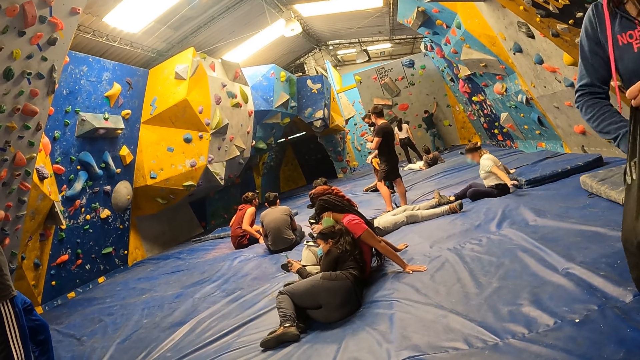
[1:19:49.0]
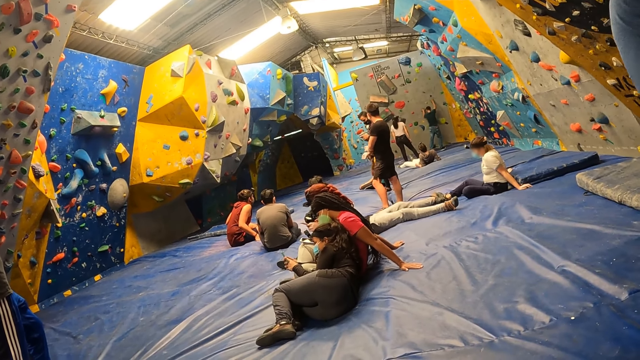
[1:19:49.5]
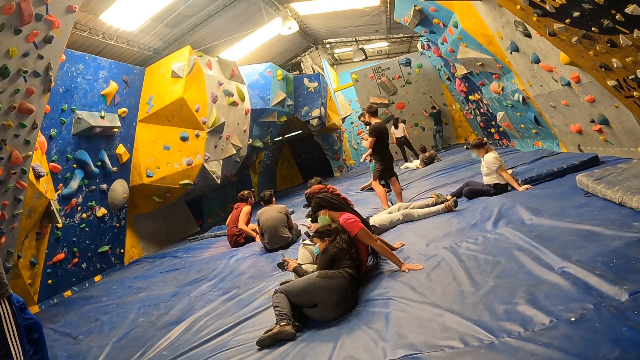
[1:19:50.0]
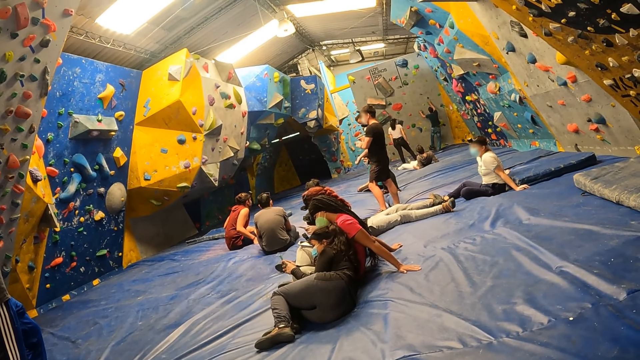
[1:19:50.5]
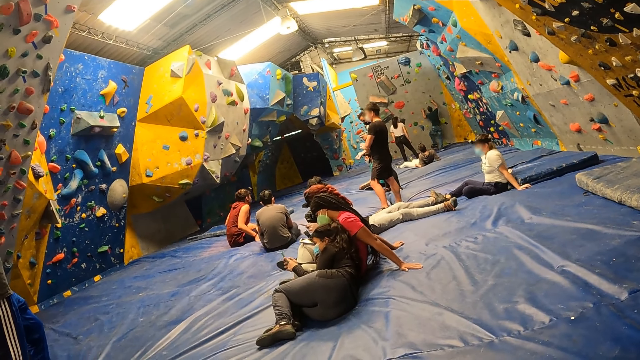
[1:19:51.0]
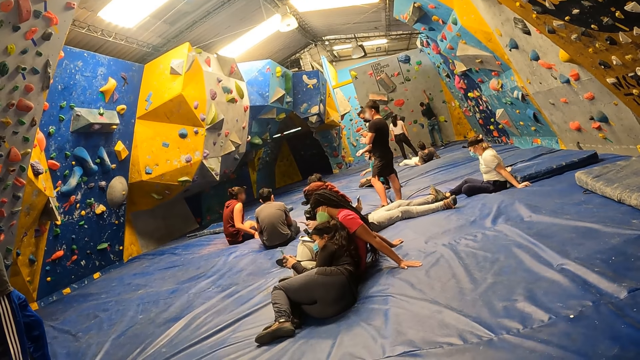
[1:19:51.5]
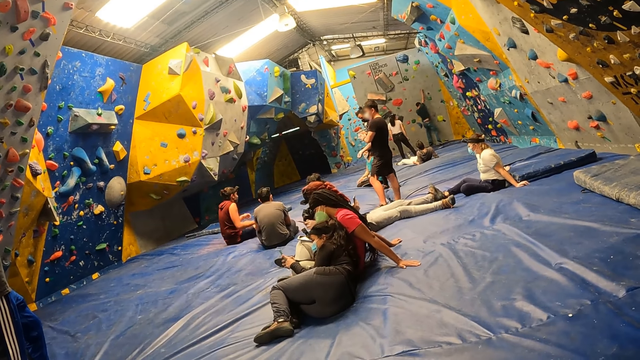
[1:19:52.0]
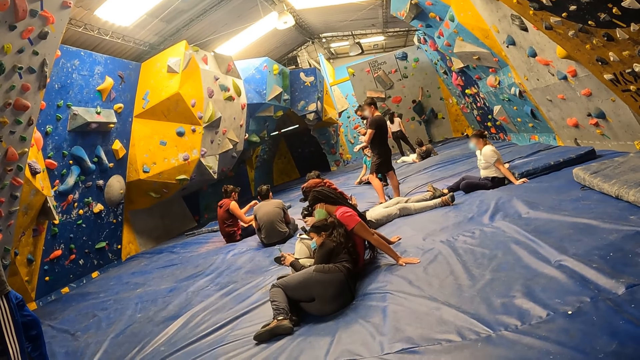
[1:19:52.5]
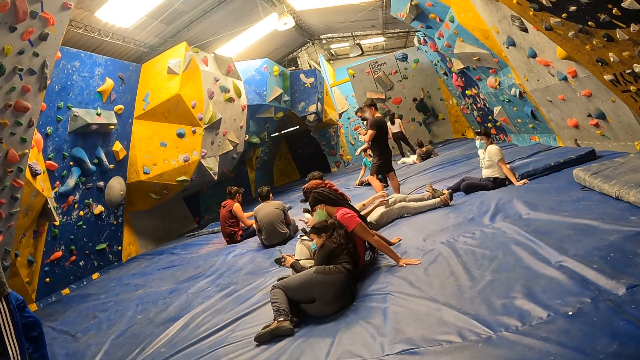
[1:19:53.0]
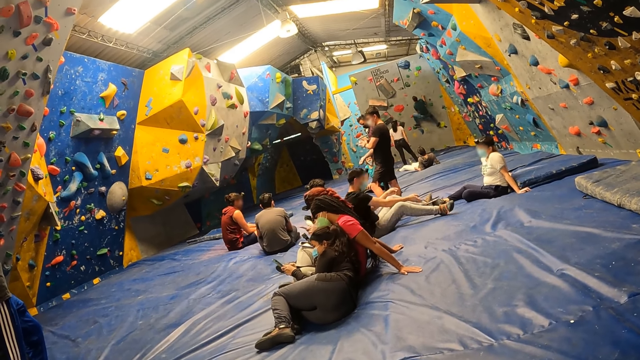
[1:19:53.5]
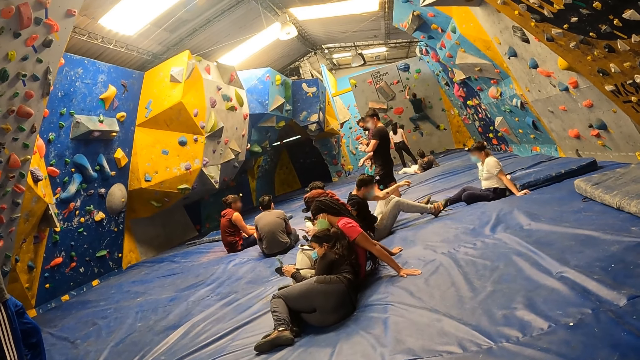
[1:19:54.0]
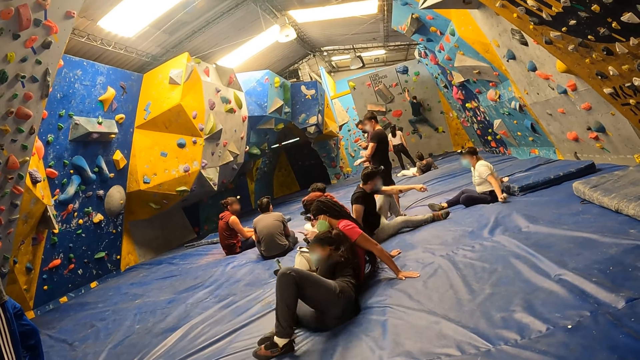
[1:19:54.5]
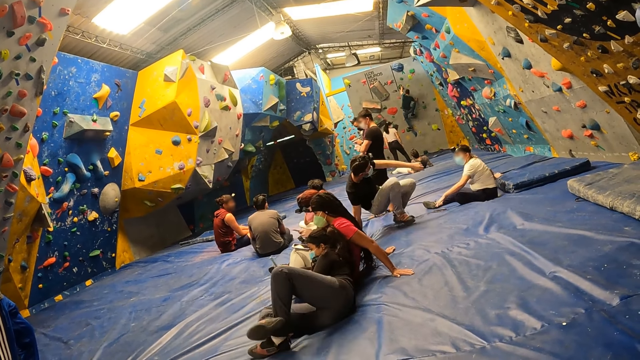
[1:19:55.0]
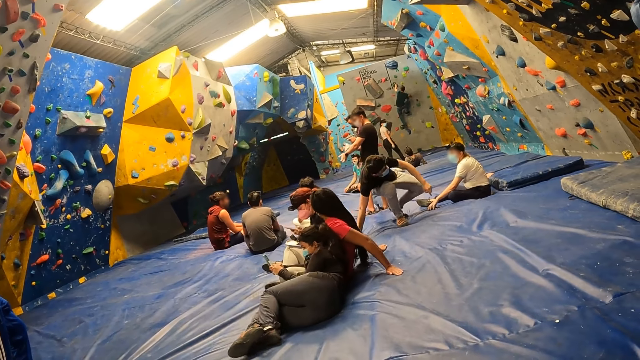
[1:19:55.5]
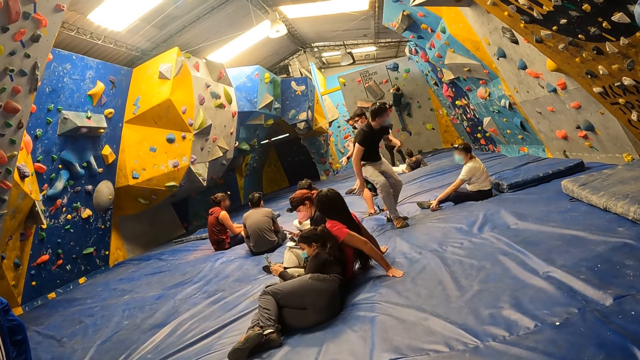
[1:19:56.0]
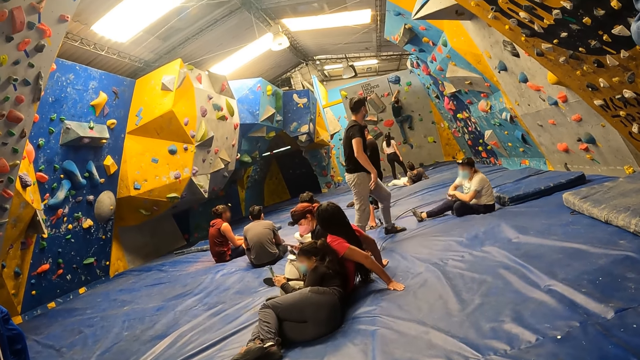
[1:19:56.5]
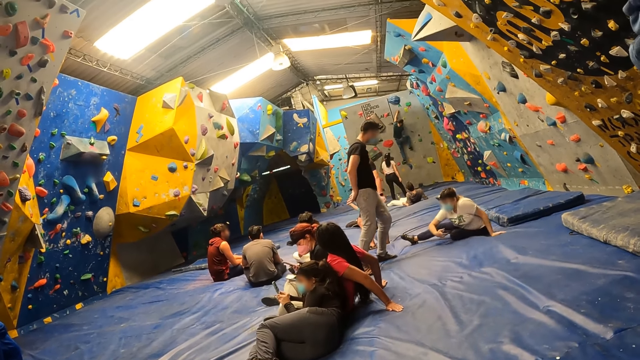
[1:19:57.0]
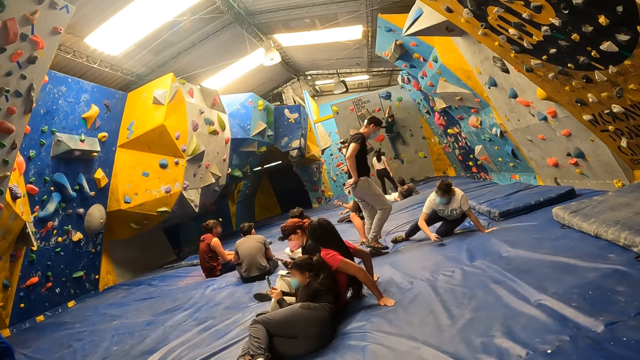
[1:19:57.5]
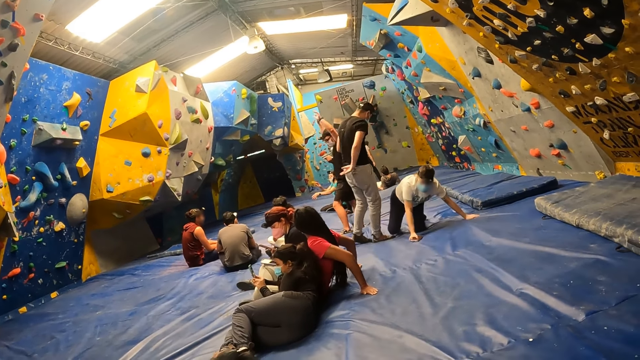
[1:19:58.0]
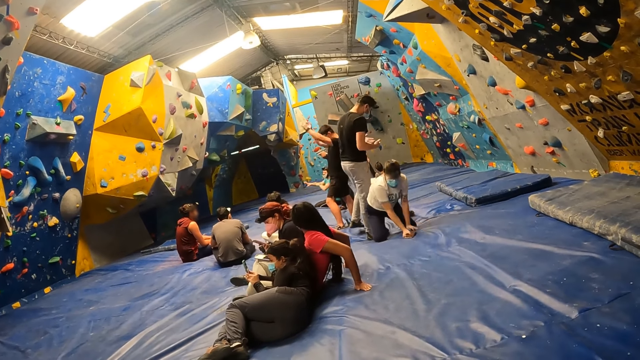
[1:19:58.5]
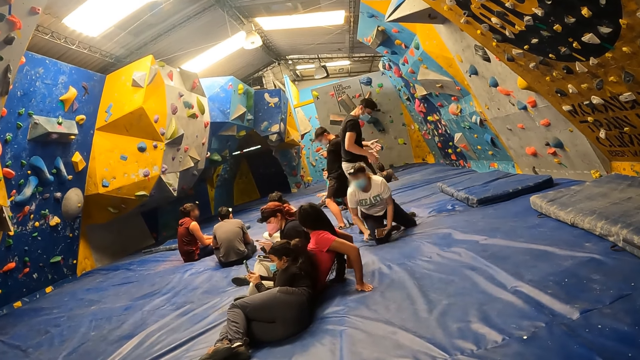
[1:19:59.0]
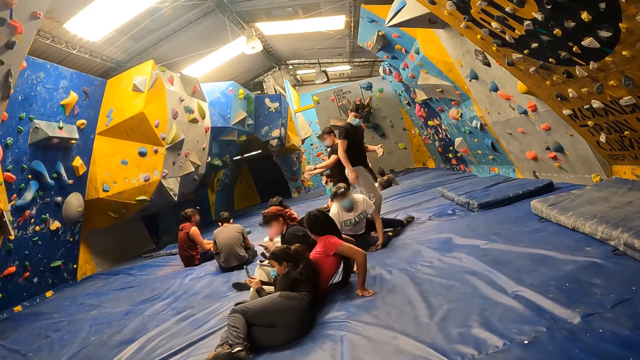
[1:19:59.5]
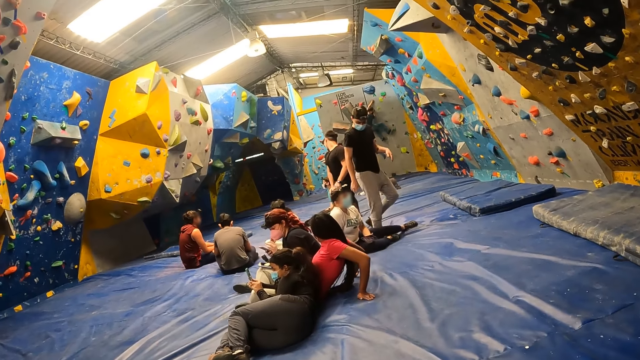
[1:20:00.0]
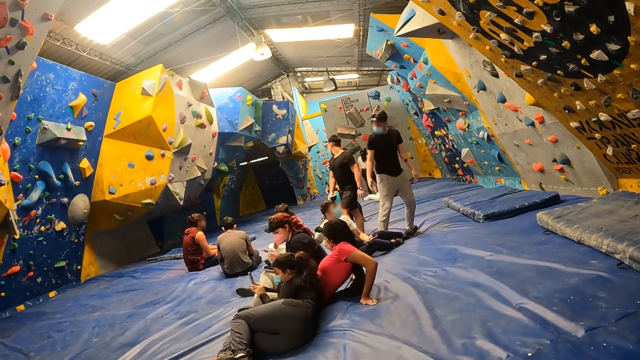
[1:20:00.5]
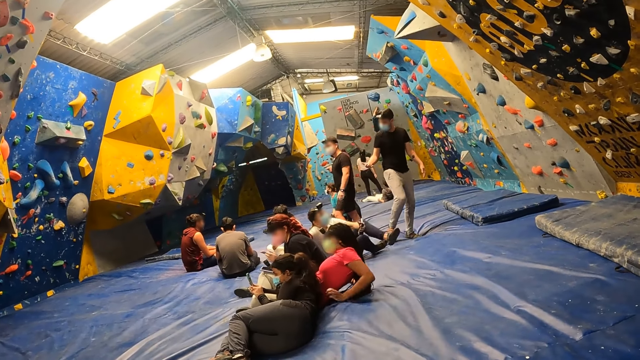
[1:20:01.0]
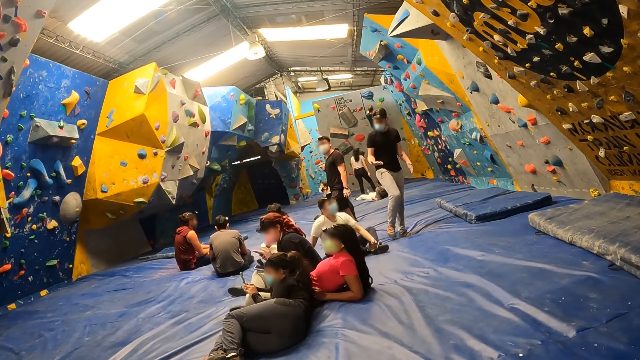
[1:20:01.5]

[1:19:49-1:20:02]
The camera wearer looks at the people in the room. They look around.

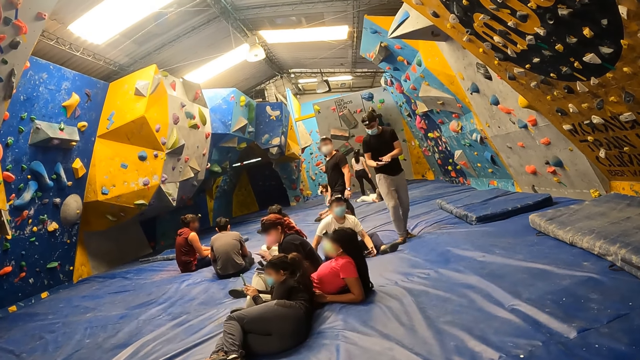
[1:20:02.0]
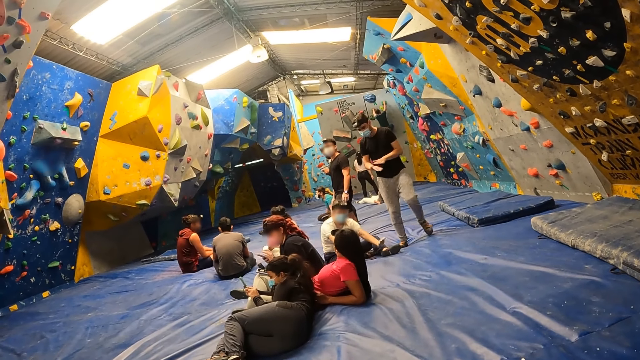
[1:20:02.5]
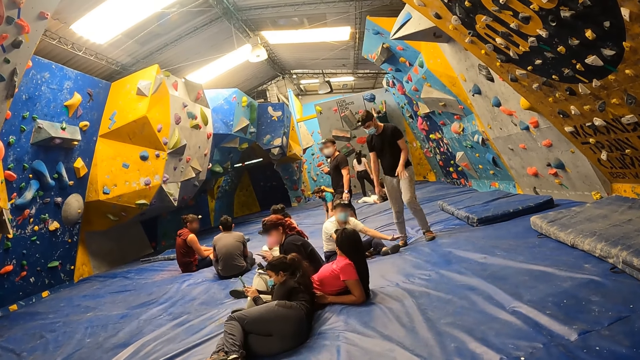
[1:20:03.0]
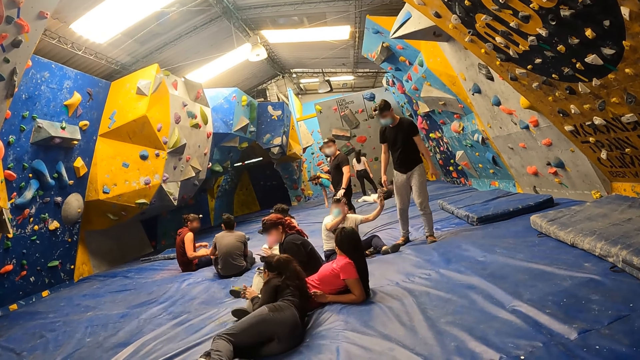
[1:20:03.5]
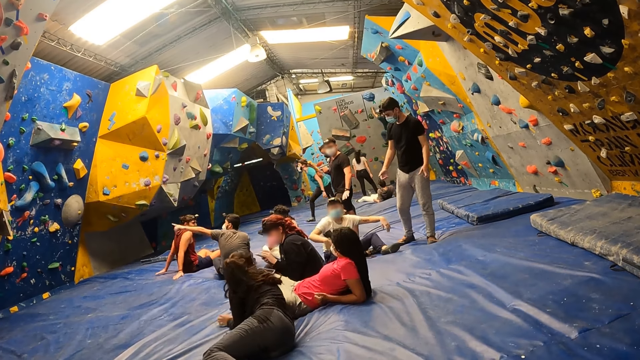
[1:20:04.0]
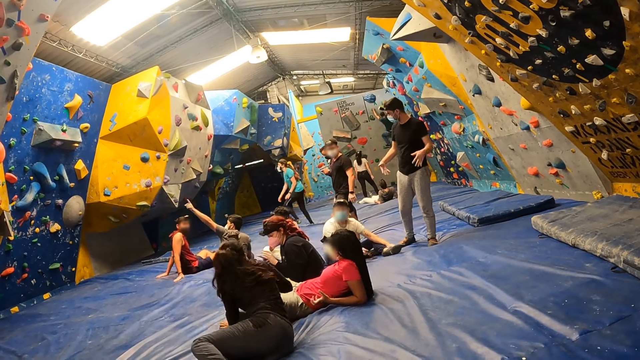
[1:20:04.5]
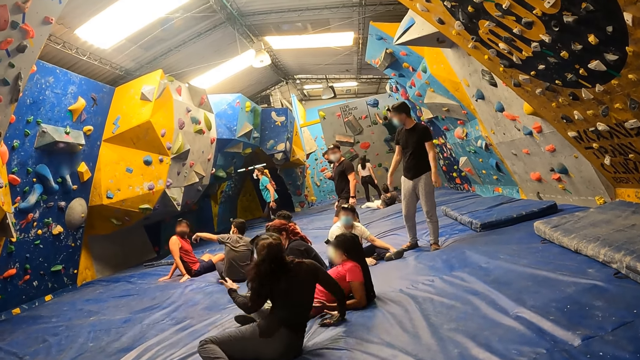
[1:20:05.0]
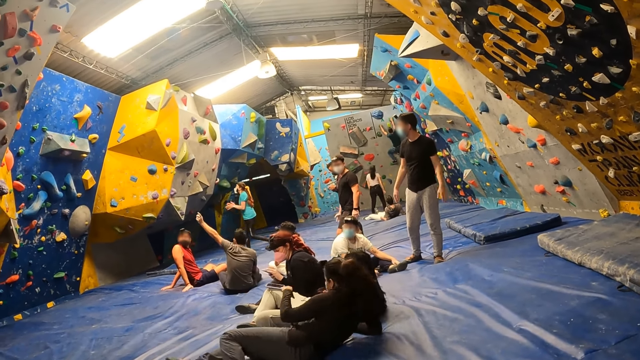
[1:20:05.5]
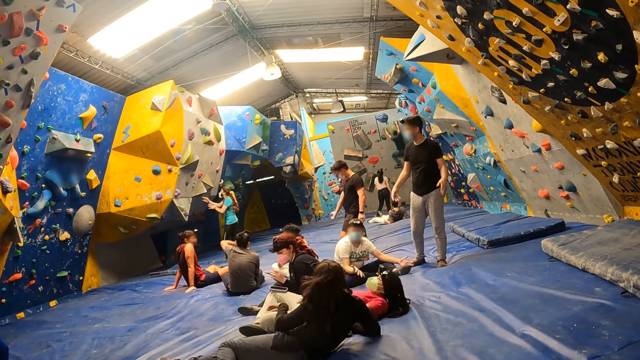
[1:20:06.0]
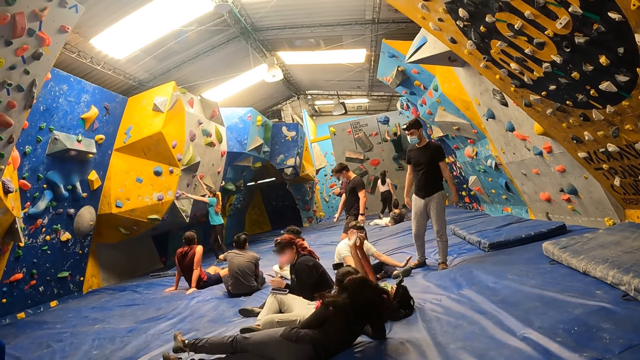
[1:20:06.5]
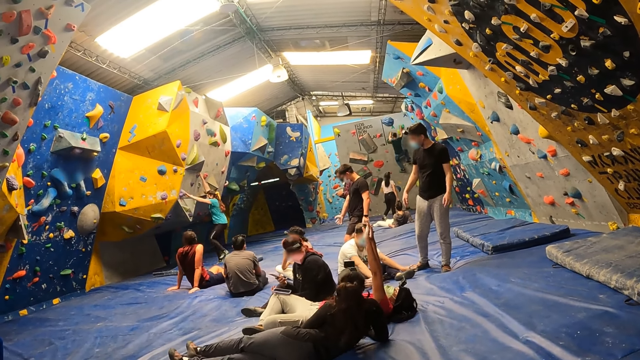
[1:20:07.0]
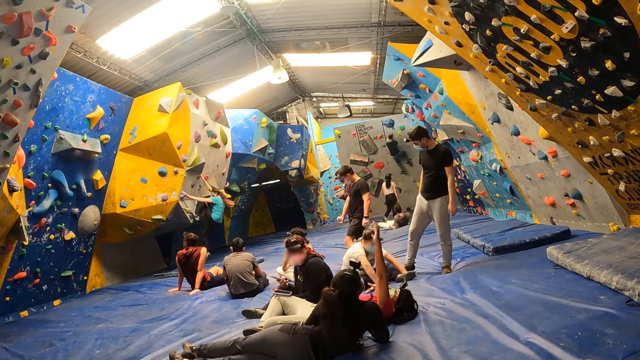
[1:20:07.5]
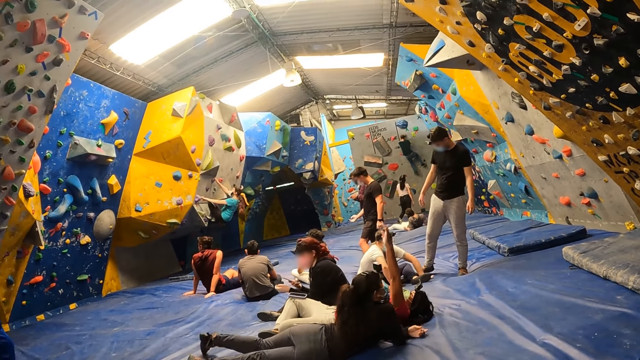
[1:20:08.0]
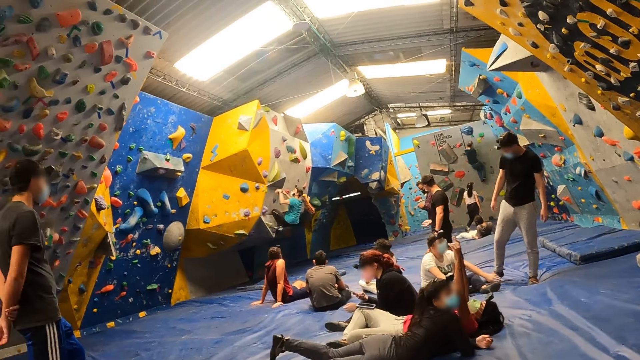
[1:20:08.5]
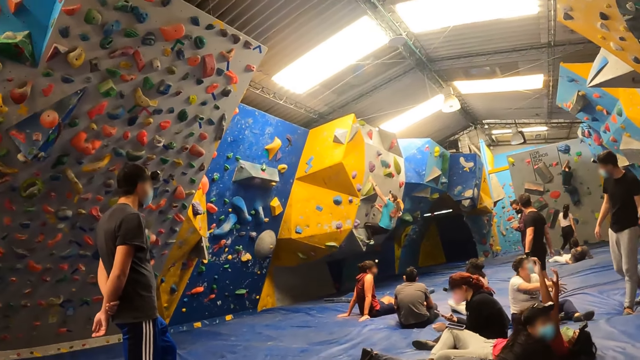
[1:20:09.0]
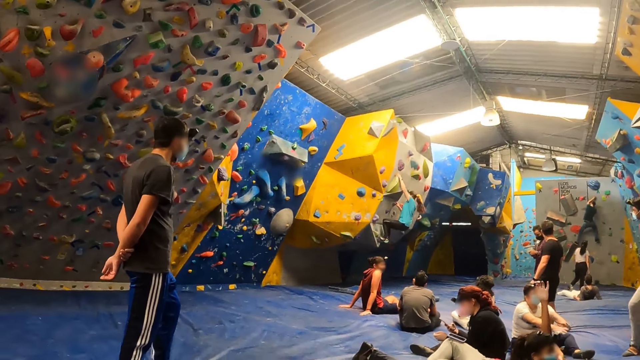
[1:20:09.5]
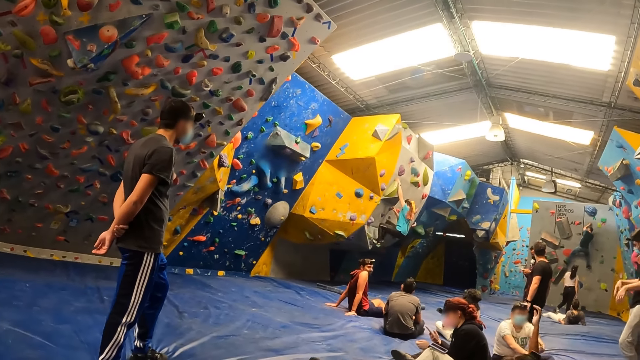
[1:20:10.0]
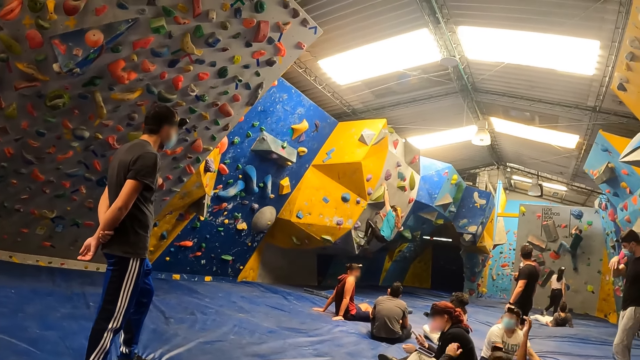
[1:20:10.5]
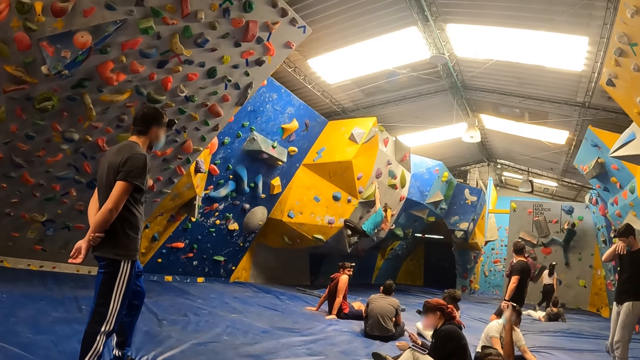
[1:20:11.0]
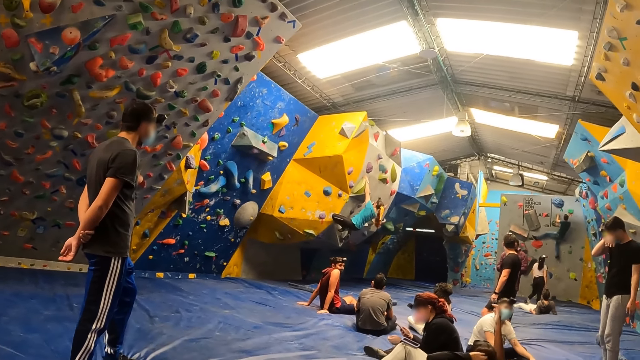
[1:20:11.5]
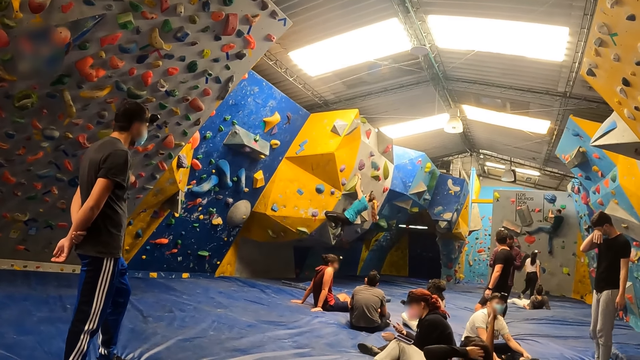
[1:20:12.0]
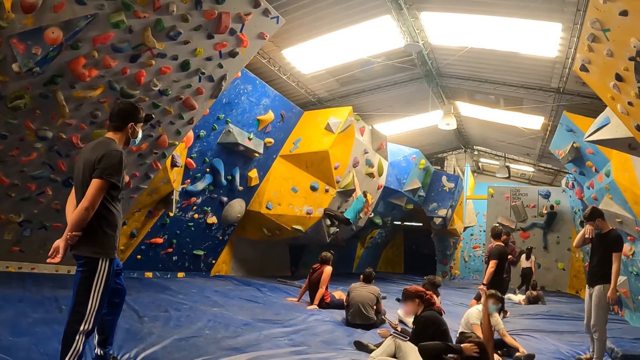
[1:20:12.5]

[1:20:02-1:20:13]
The camera wearer looks around. They look at the activity. They look around.
